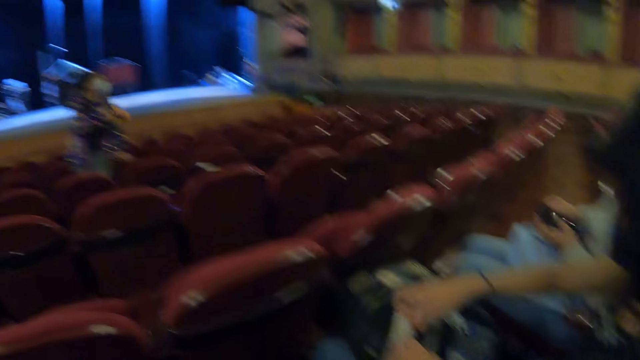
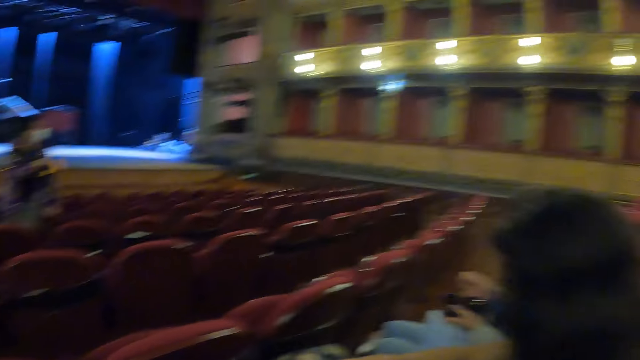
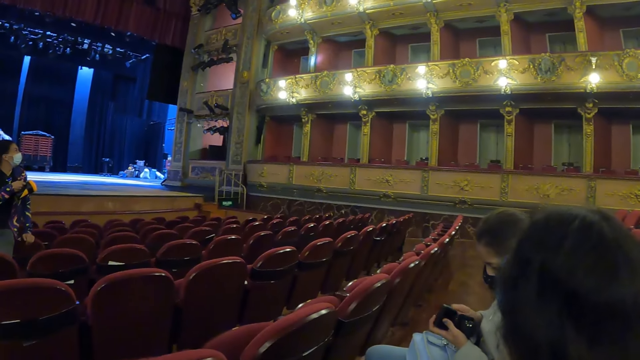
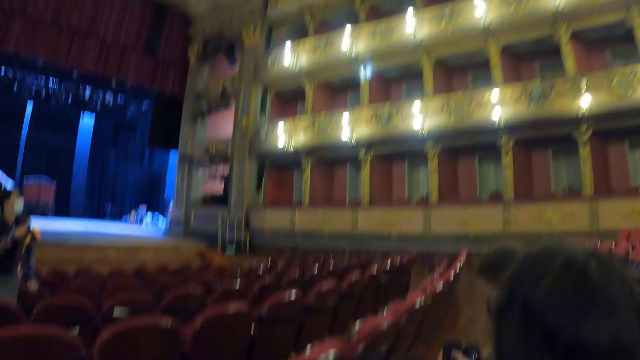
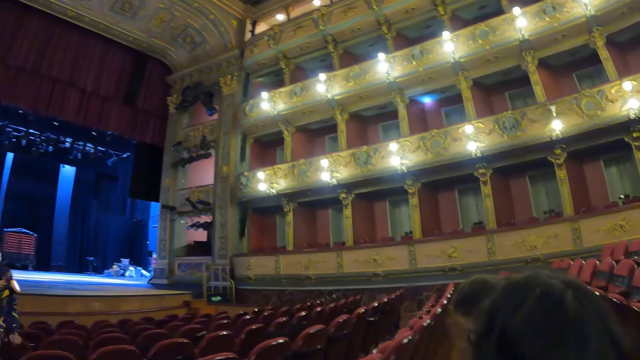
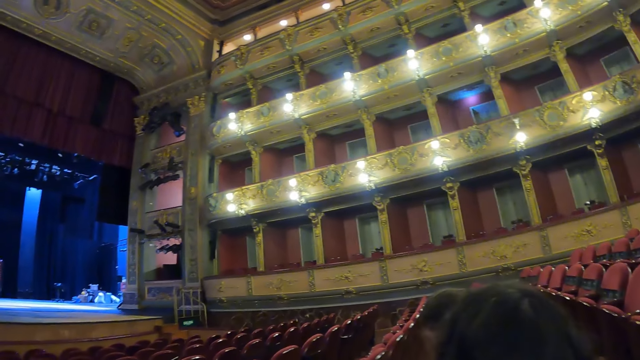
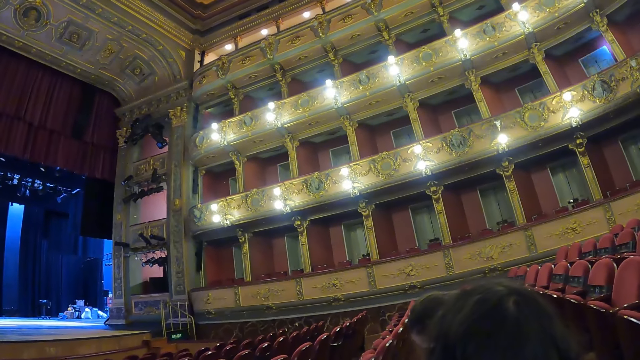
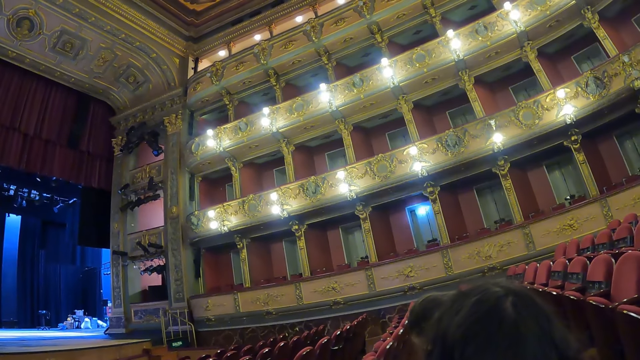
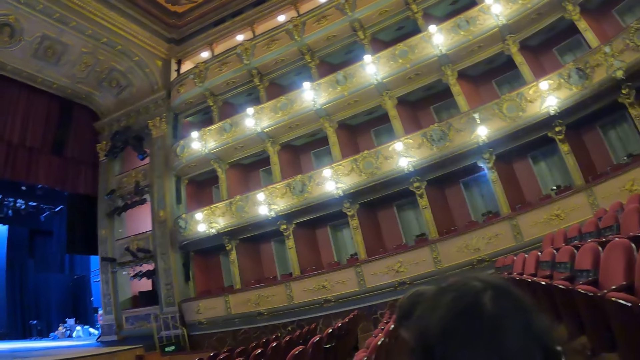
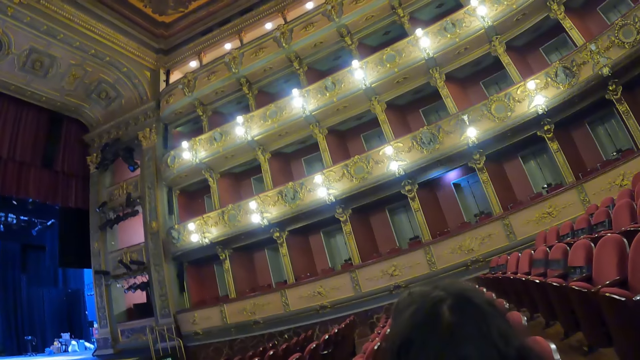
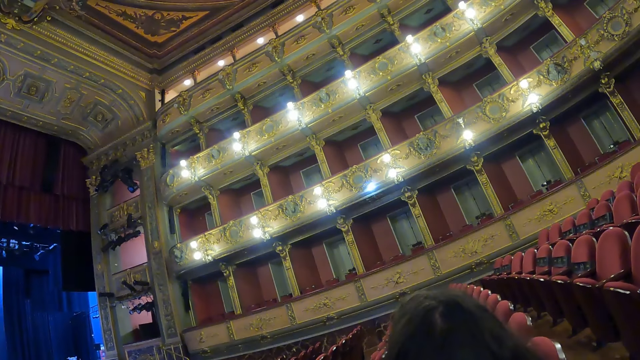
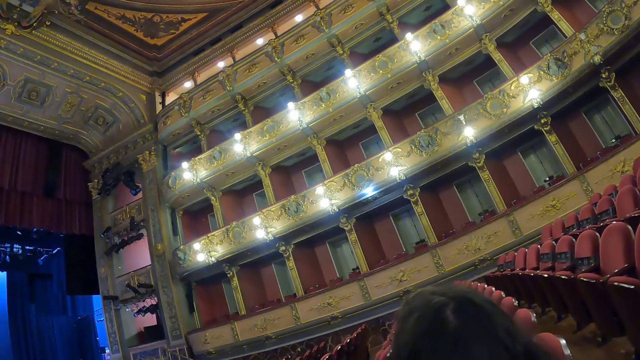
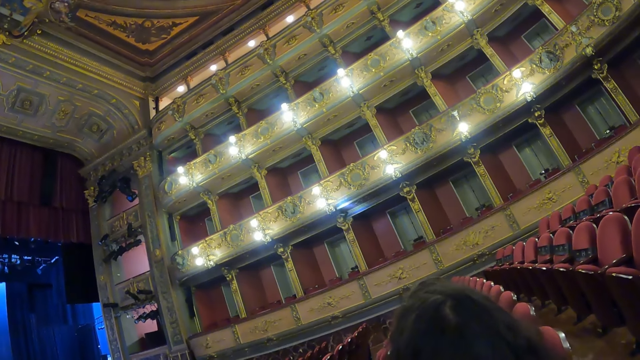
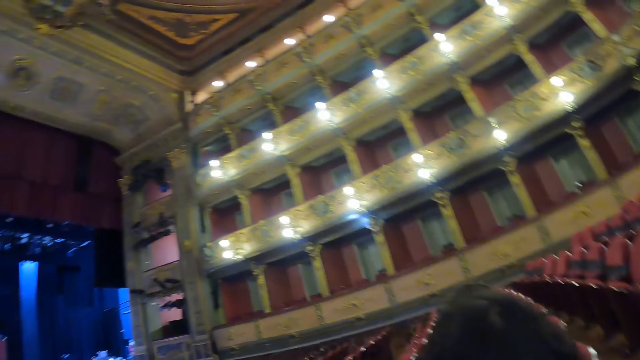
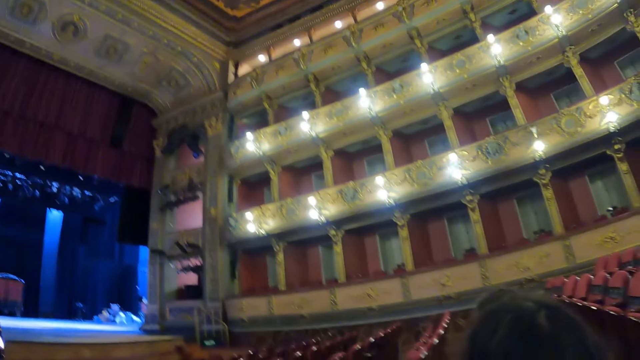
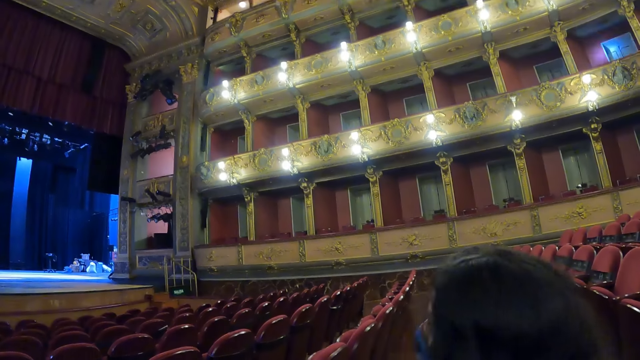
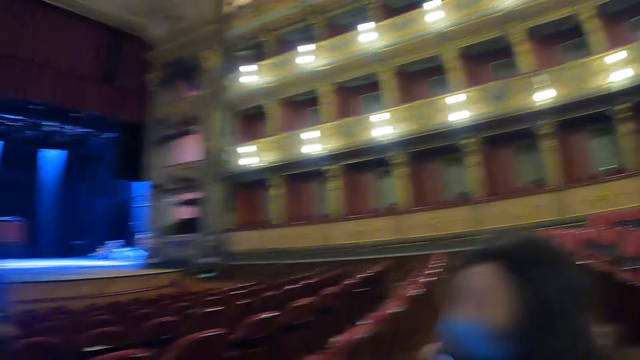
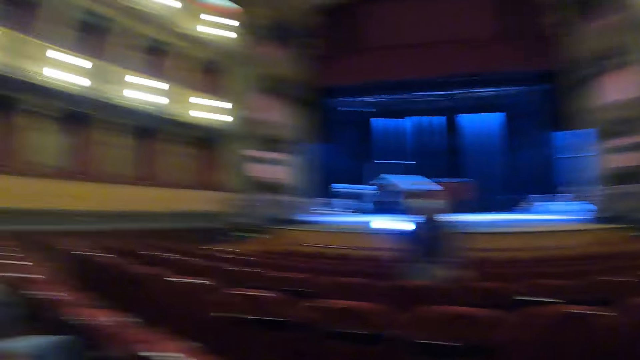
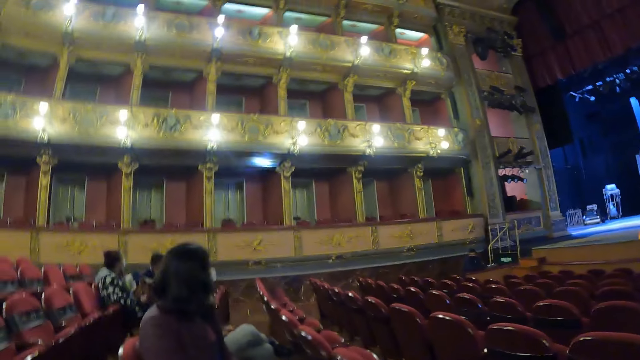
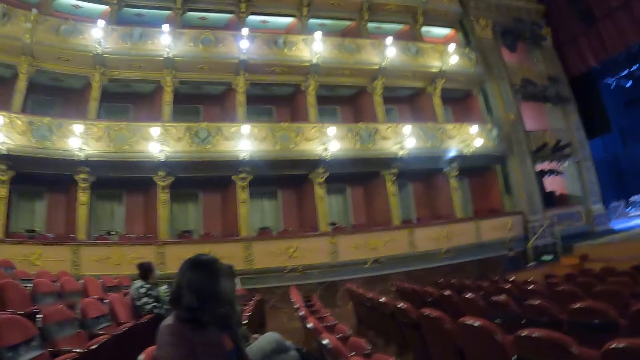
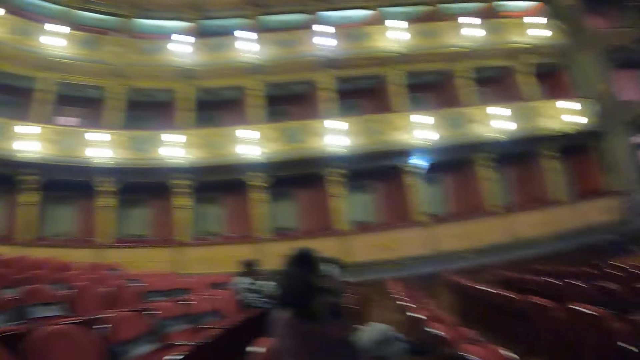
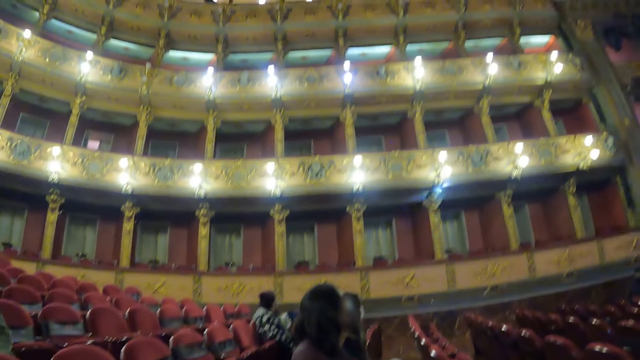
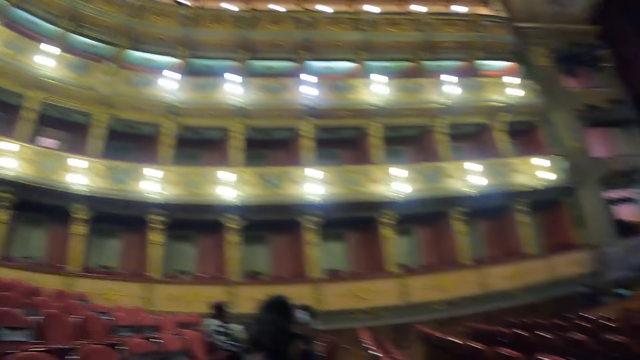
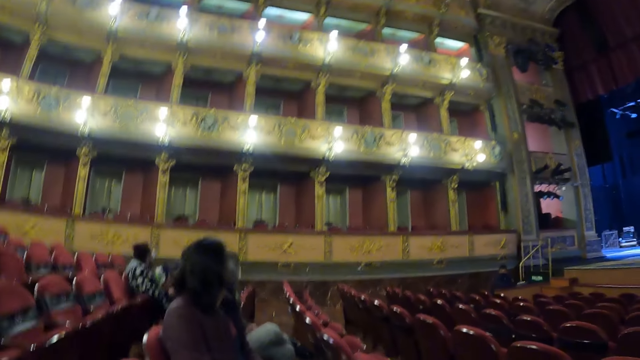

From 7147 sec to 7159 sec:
The camera wearer looks at the gallery.

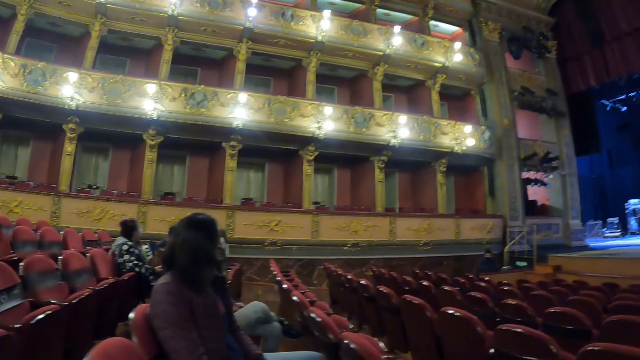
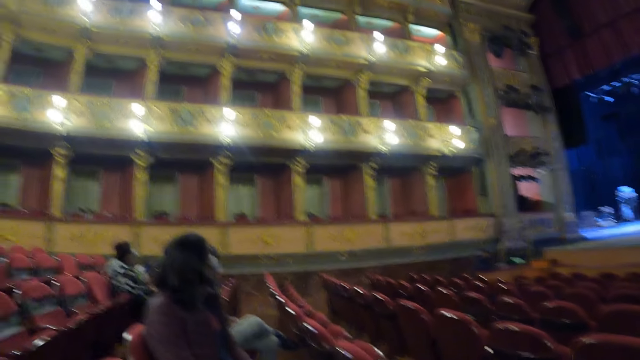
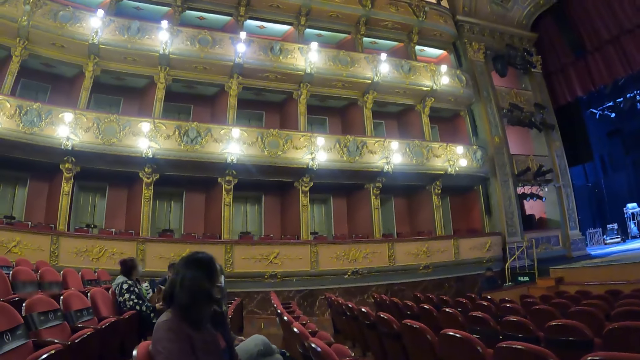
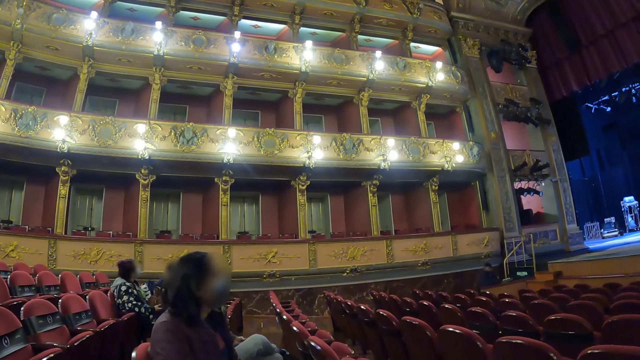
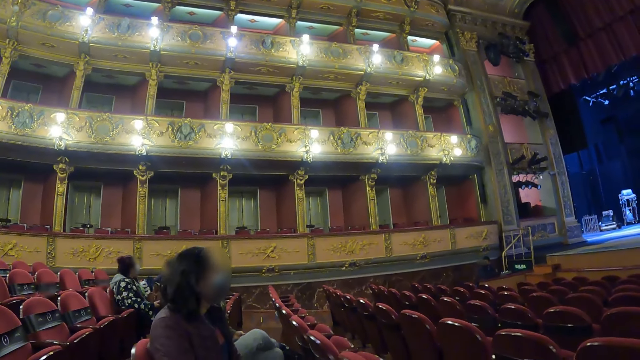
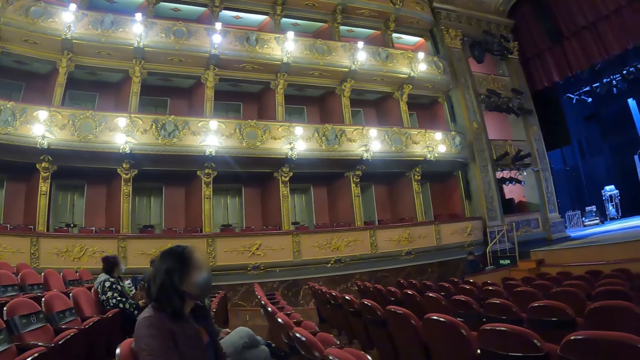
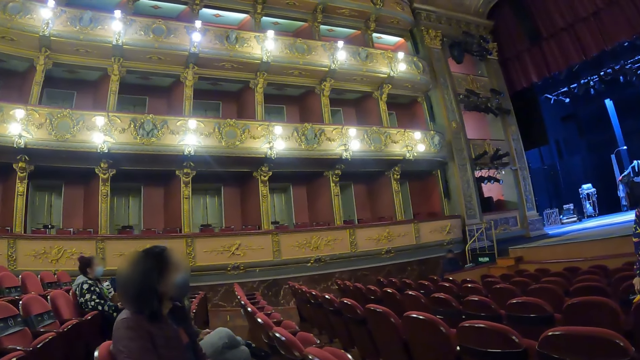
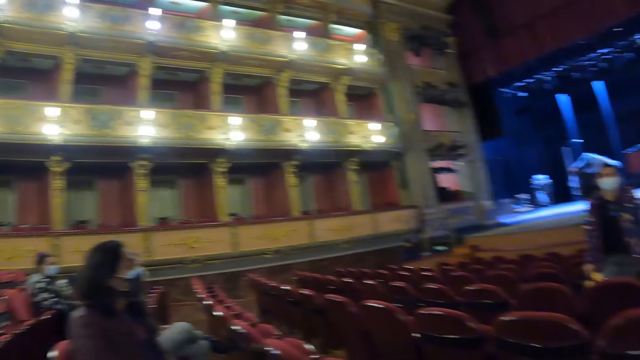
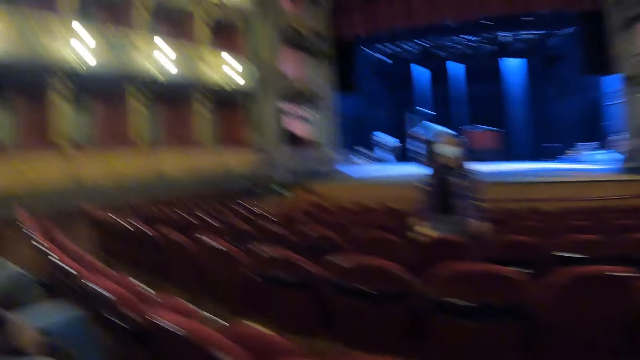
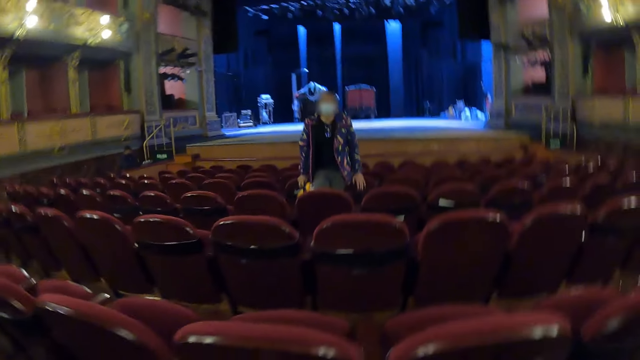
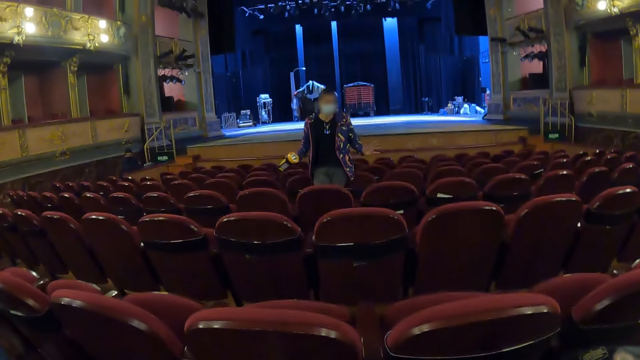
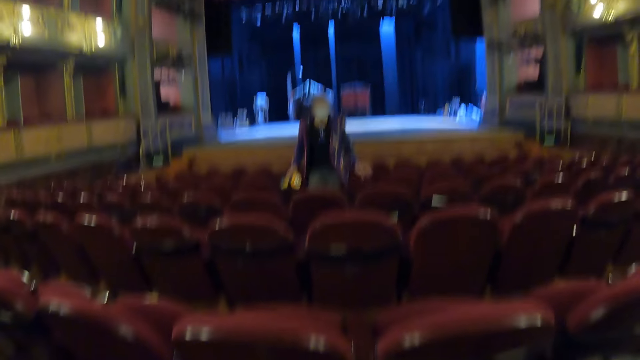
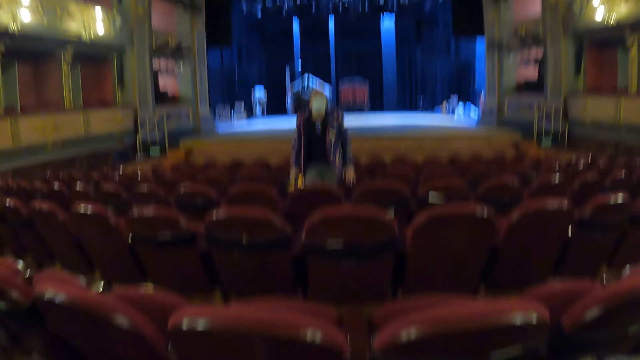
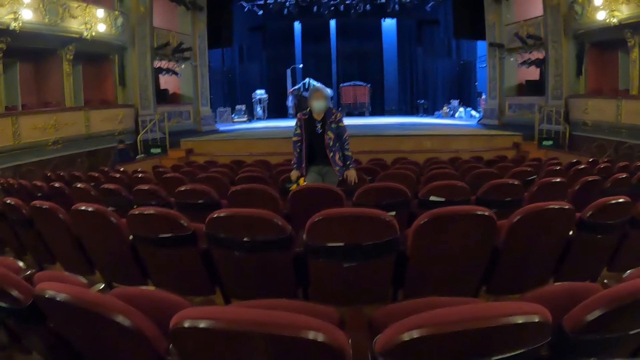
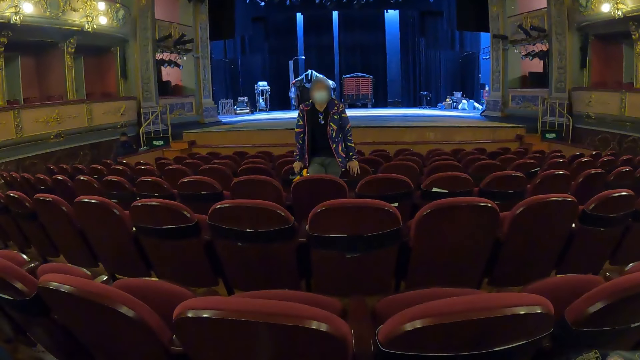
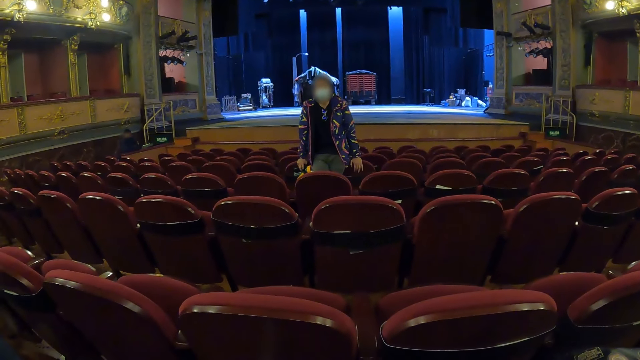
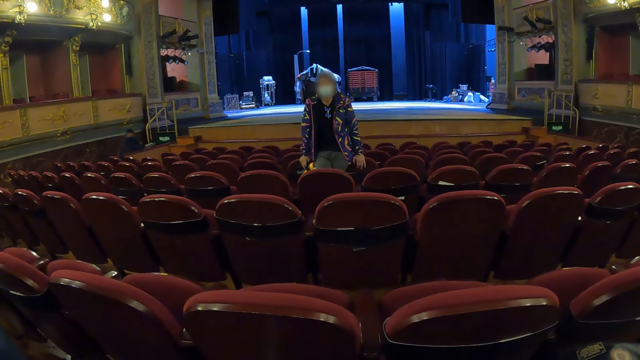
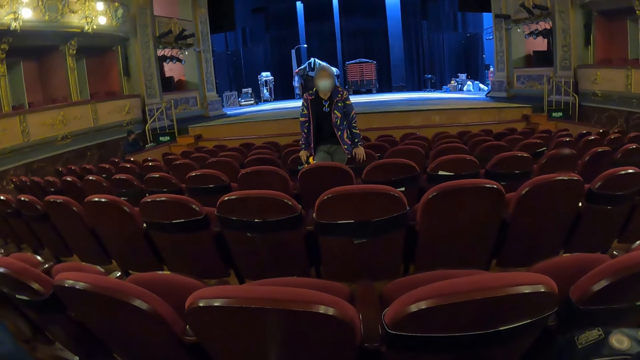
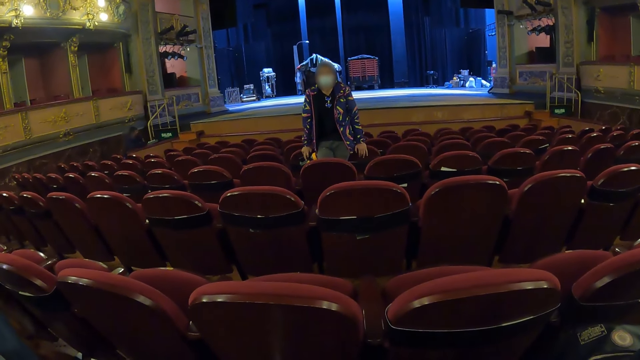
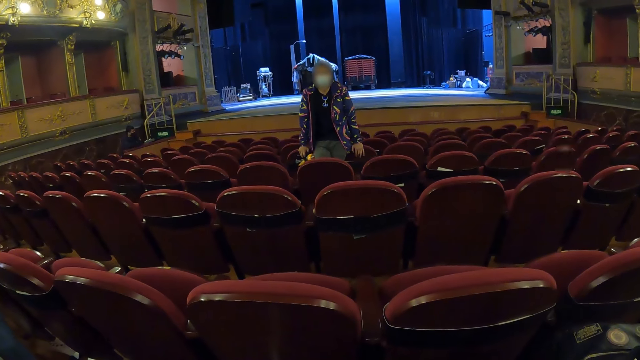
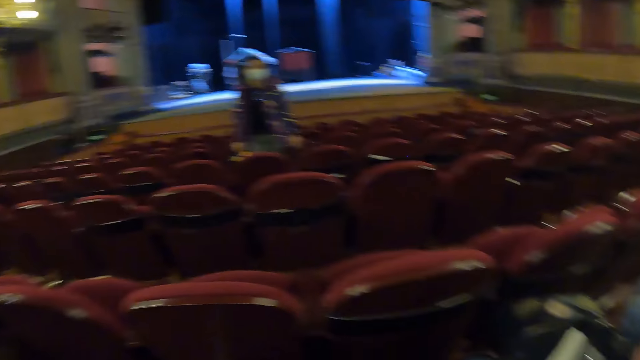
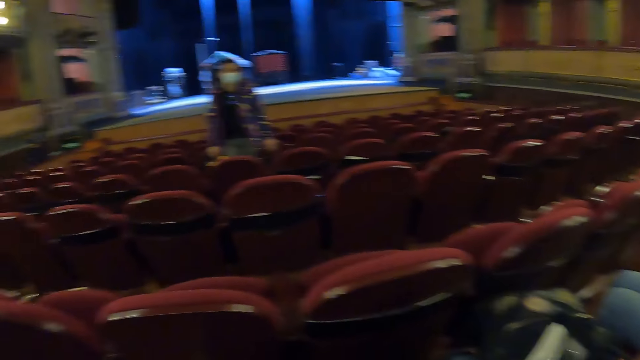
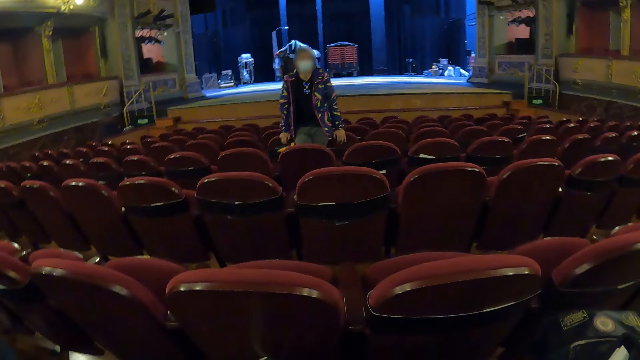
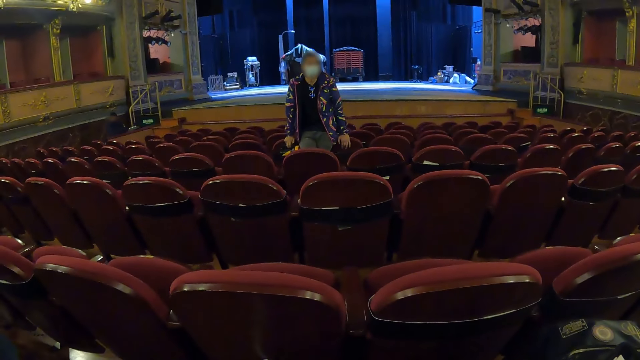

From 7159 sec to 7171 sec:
The camera wearer looks at a woman. The woman makes gestures with hands. The camera wearer looks at the woman.
